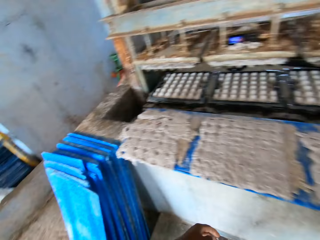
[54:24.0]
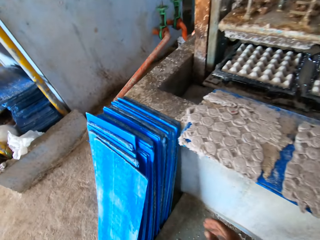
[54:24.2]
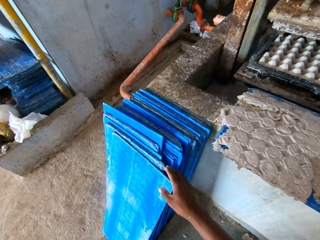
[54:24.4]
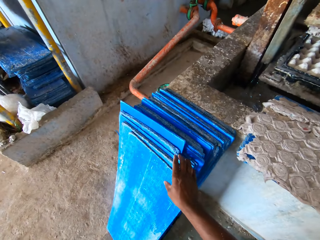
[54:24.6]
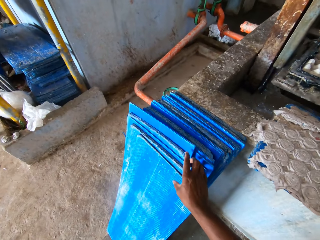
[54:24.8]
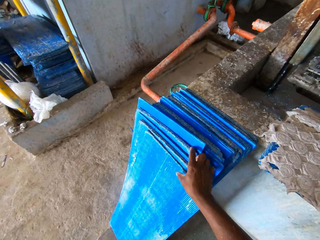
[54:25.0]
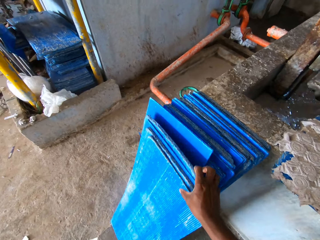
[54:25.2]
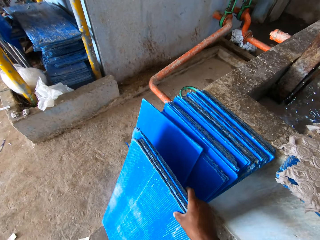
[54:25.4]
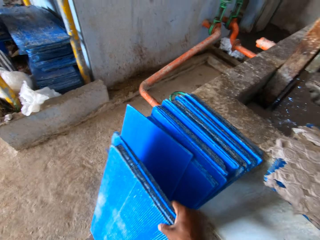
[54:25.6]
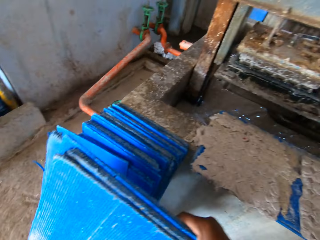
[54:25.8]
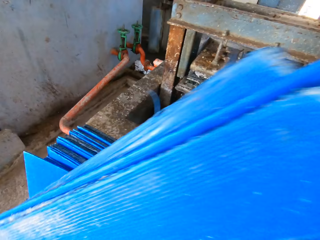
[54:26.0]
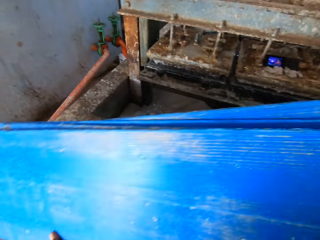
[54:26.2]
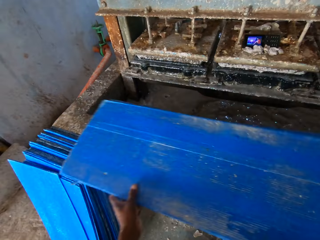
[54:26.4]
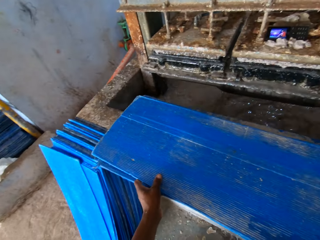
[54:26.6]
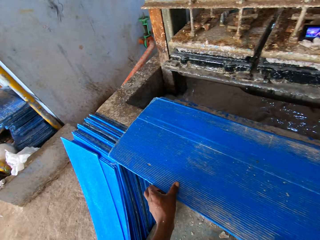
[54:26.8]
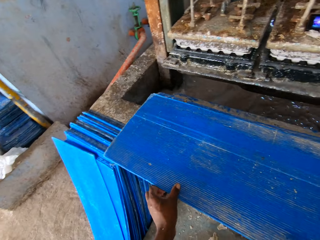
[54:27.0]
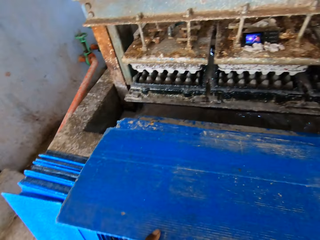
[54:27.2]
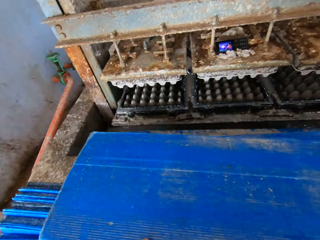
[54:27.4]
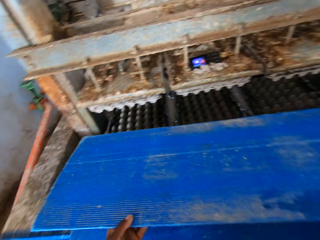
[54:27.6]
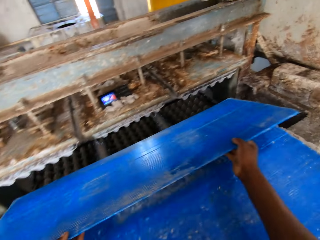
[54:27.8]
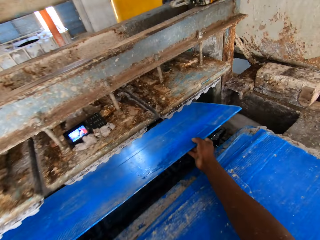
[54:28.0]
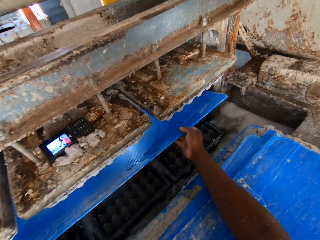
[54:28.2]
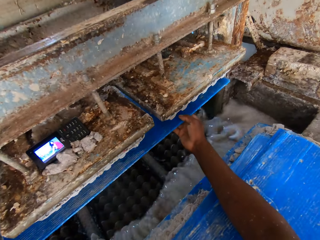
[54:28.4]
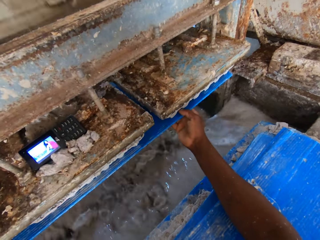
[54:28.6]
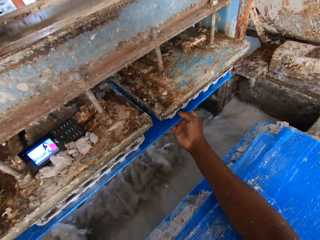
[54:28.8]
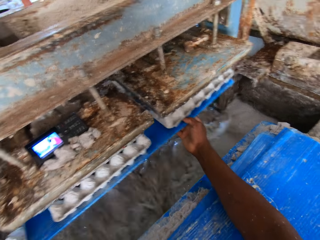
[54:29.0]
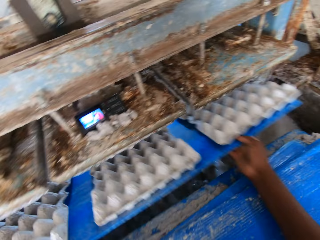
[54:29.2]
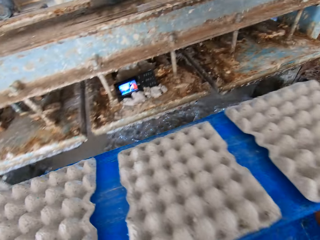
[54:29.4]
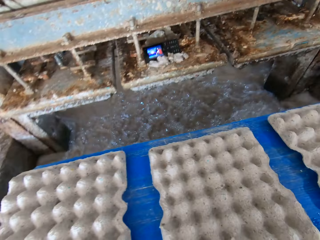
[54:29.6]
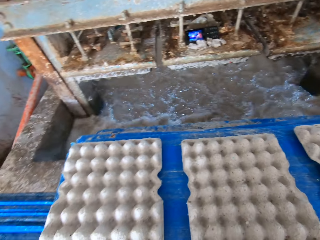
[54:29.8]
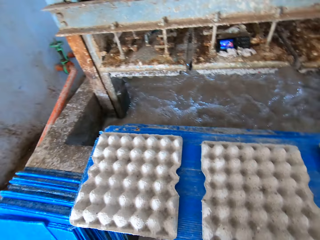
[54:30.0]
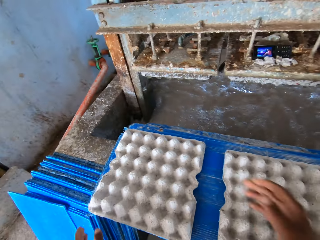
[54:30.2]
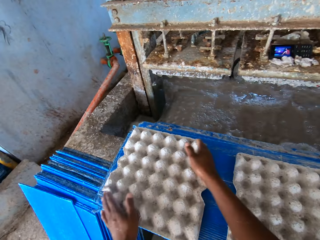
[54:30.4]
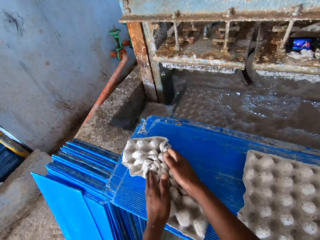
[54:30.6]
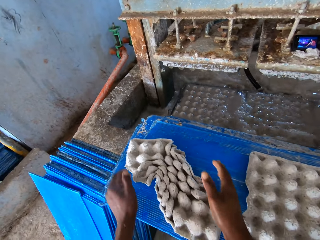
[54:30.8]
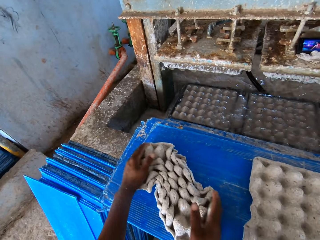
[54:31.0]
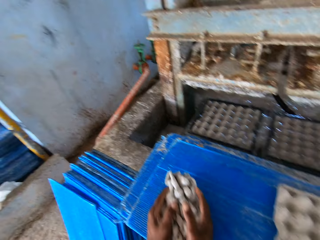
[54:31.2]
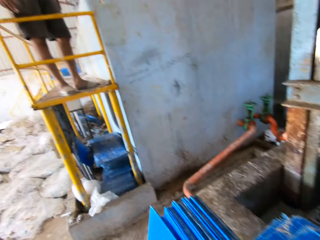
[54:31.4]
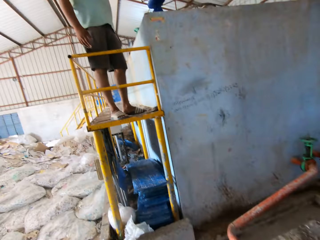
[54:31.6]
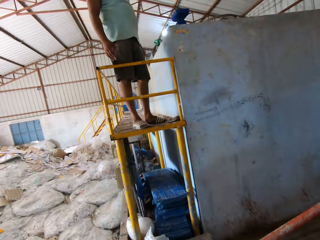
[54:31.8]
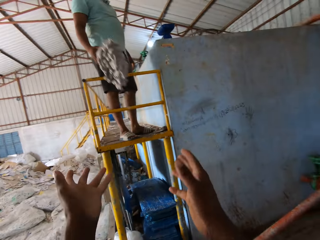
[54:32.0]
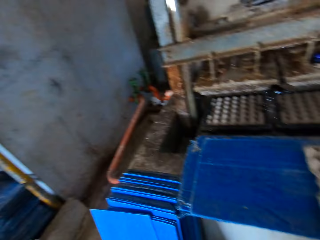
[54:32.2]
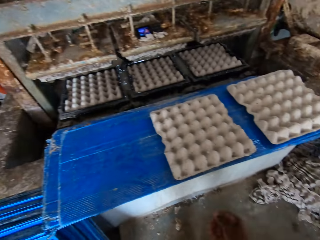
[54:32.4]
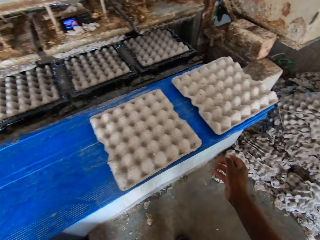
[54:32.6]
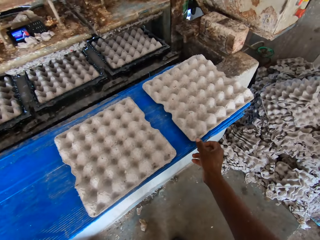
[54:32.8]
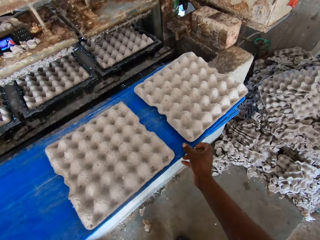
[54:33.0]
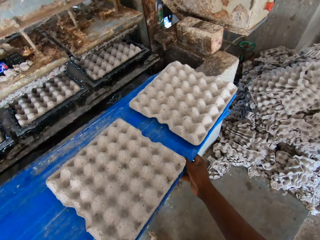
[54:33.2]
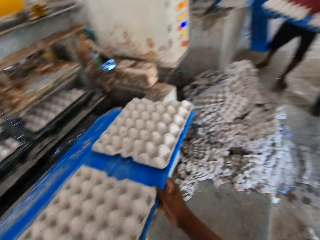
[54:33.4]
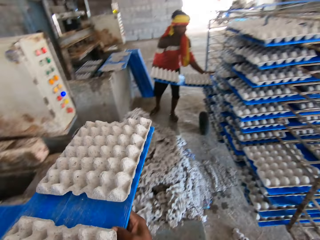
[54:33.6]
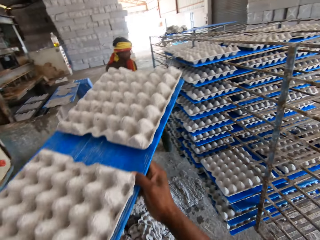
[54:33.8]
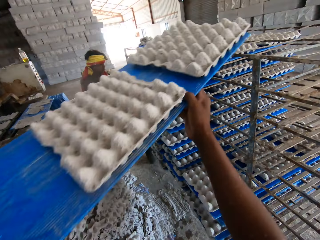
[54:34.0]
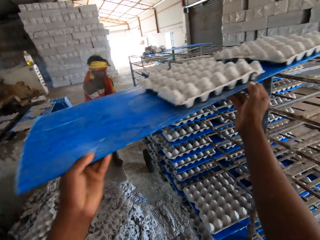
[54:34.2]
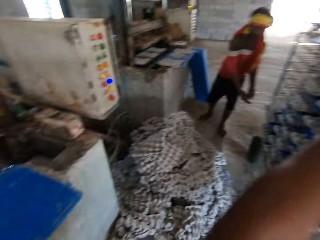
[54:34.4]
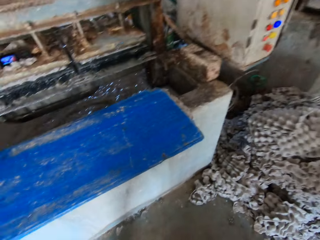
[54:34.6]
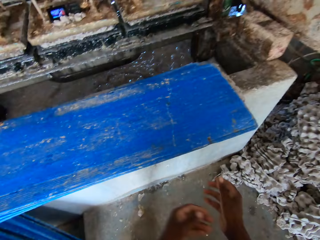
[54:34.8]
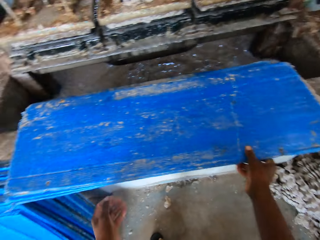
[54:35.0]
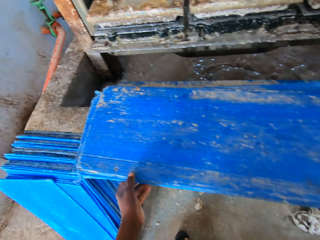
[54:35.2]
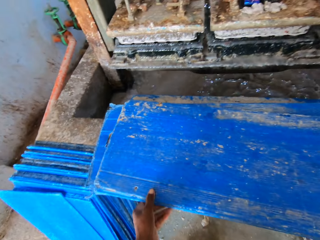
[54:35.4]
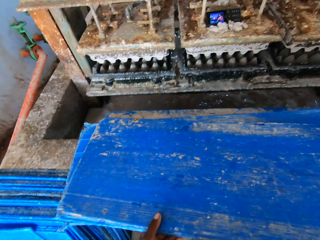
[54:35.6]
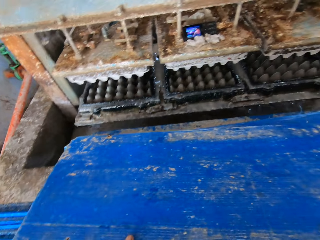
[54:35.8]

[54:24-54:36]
The camera wearer picks polypropylene plastics or boards from the ground with his right hand. He drops the polypropylene plastics on the slab with both hands. He picks a polypropylene plastic from the pile of polypropylene plastics with both hands. He moves the board to the machine. He takes egg trays from the egg pulp machine with the polypropylene plastic in both hands. He drops the polypropylene plastic on the pile of polypropylene plastics with both hands. He squeezes an egg tray on the polypropylene plastic with both hands. He throws the squeezed egg tray to a man with both hands. The camera wearer picks the polypropylene plastic from the pile of polypropylene plastics with both hands. He slides the polypropylene plastic on the rack with both hands. He takes the board.

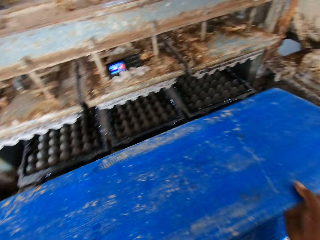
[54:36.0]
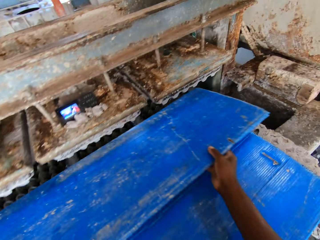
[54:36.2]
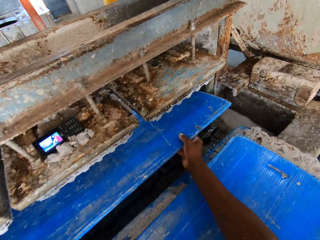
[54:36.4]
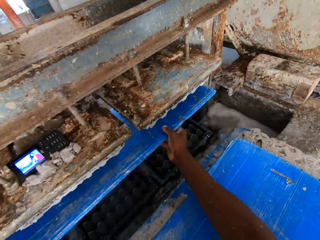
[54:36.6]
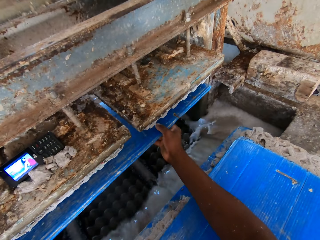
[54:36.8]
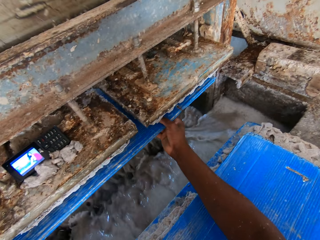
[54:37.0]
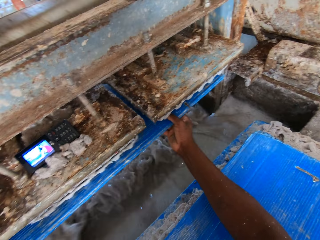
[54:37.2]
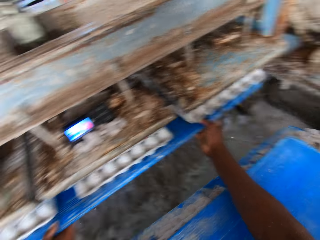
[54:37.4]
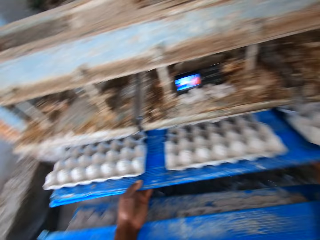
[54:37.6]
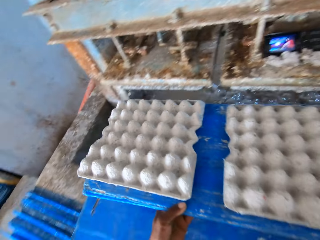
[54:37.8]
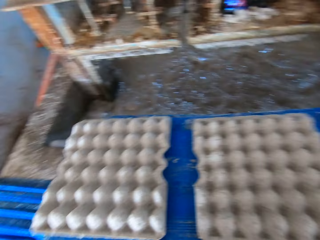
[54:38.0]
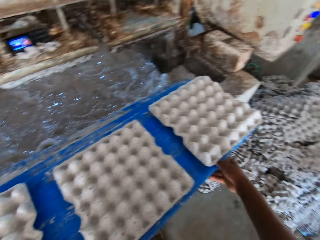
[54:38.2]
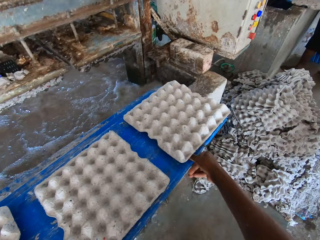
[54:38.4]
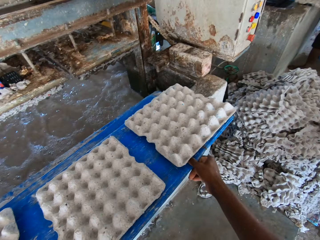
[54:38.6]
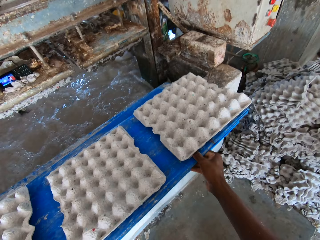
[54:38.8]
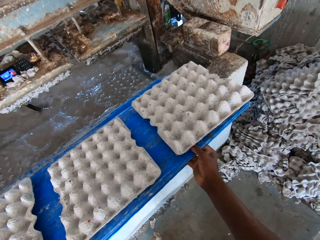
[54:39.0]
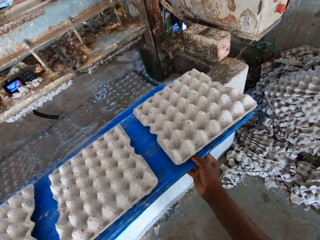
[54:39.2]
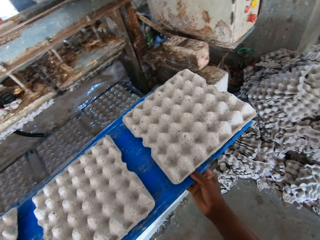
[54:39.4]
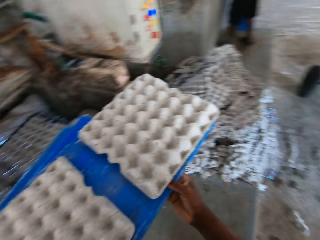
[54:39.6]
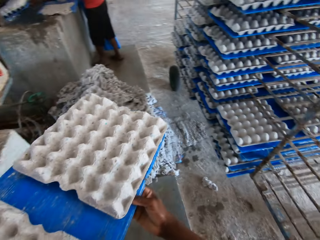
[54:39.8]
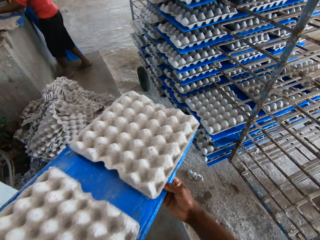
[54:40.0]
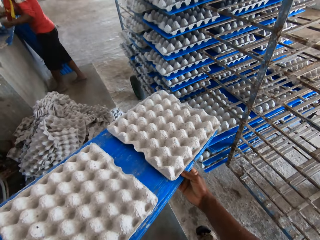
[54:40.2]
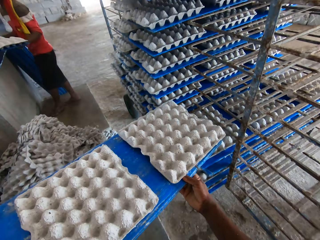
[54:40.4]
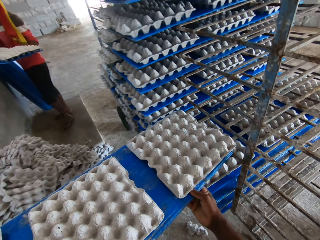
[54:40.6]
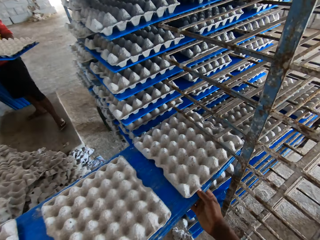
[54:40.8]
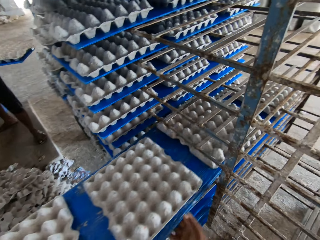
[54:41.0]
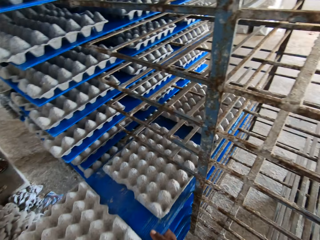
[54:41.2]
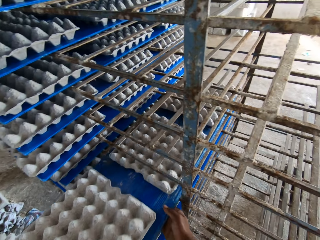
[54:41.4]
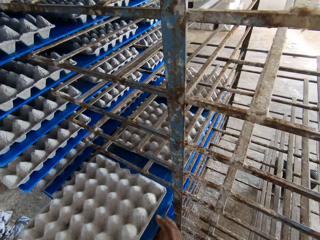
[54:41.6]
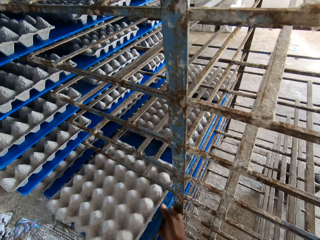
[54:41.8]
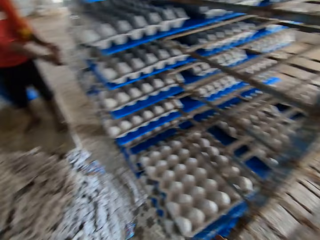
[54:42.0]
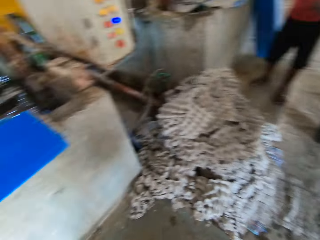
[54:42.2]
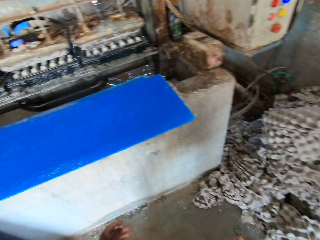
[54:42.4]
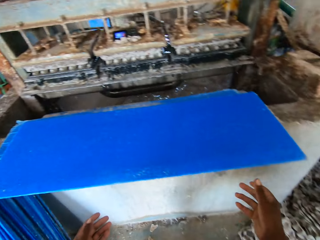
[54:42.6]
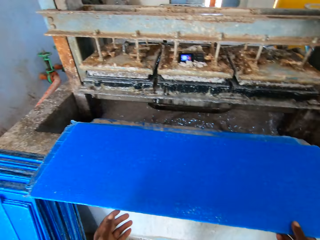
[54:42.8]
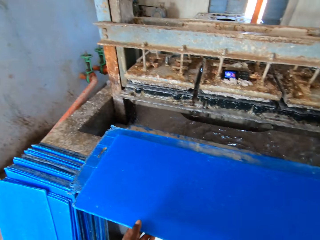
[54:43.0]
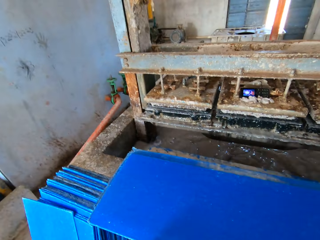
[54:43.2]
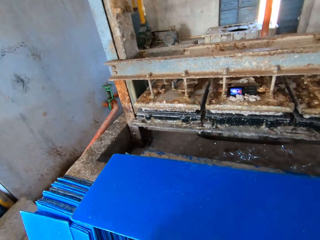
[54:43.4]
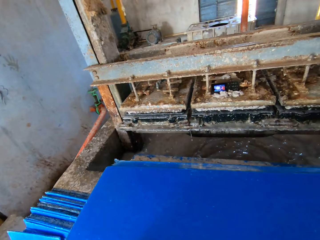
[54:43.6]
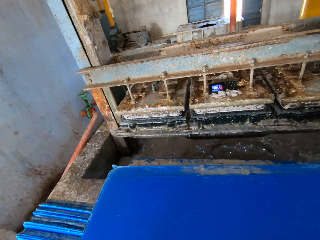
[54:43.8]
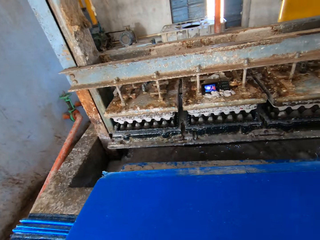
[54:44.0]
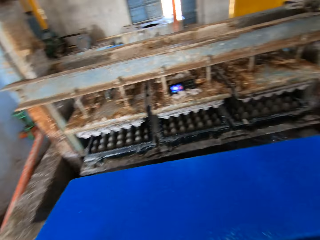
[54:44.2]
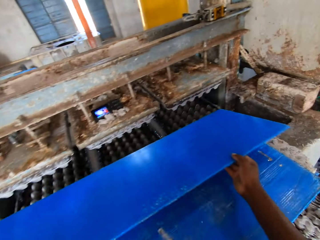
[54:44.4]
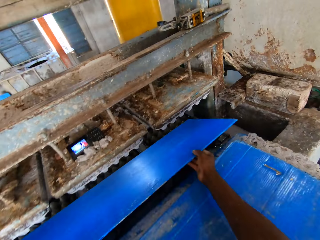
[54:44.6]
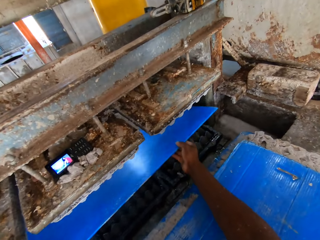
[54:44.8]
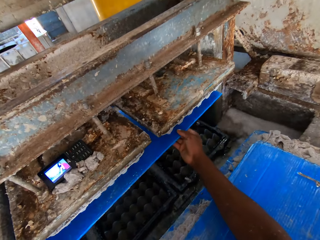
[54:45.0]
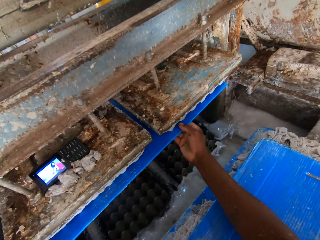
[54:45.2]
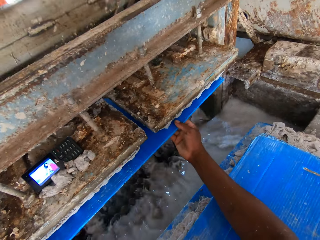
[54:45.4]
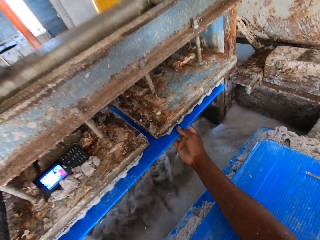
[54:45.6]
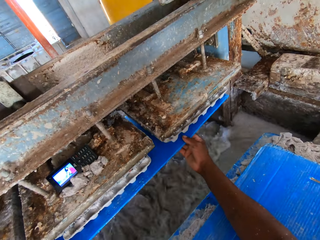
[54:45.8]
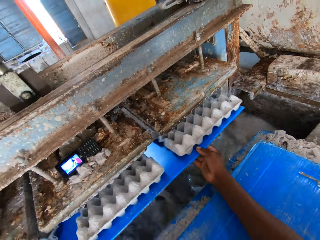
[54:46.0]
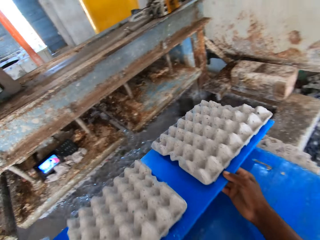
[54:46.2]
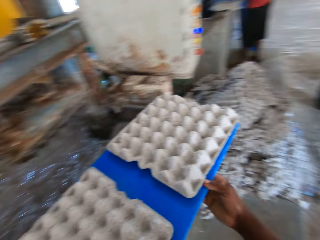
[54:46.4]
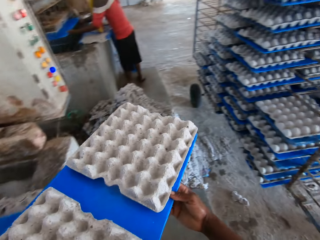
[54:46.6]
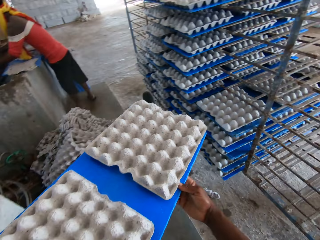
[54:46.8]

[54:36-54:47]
The camera wearer moves the board or polypropylene plastic to the machine. They take egg trays from the egg pulp machine with the polypropylene plastic in both hands. They put the board onto other boards. They pick a polypropylene plastic from the pile of polypropylene plastics with both hands. They slide the polypropylene plastics on the rack with both hands. They pick a polypropylene plastic from the pile of polypropylene plastics with both hands. They move the board to the machine. They take egg trays from the egg pulp machine with the polypropylene plastic in both hands. They move the board with crates to the stand.
